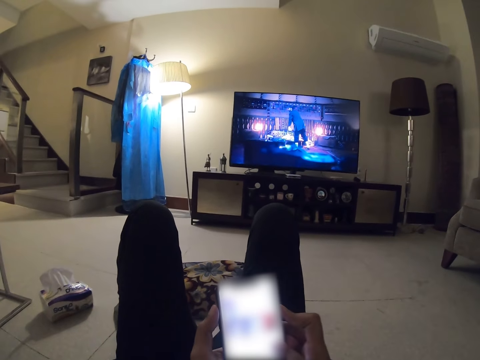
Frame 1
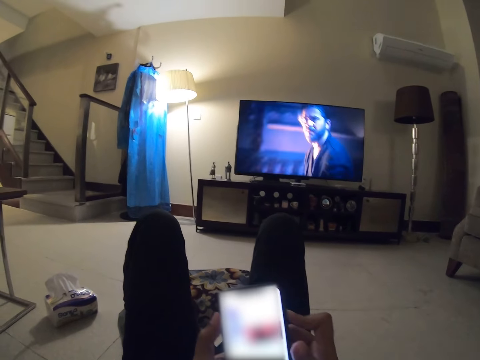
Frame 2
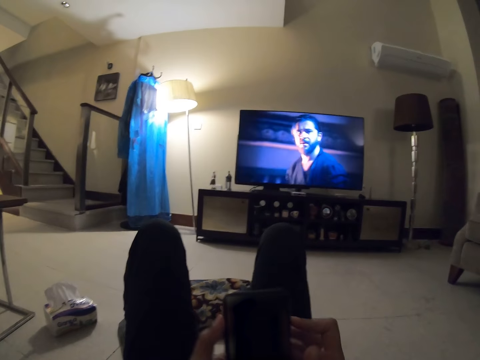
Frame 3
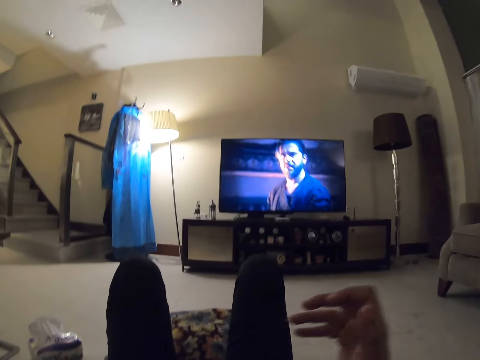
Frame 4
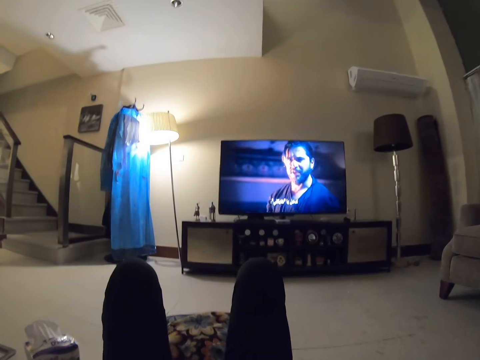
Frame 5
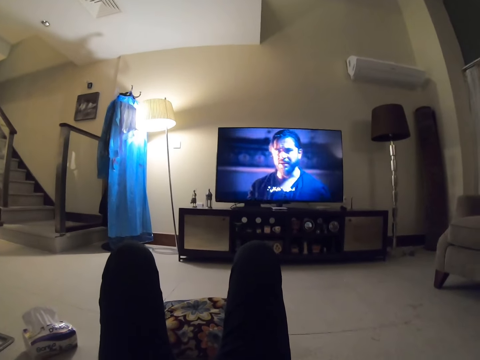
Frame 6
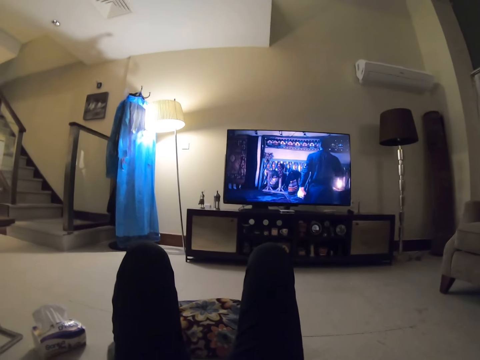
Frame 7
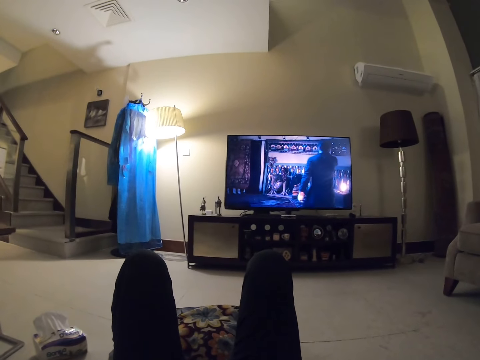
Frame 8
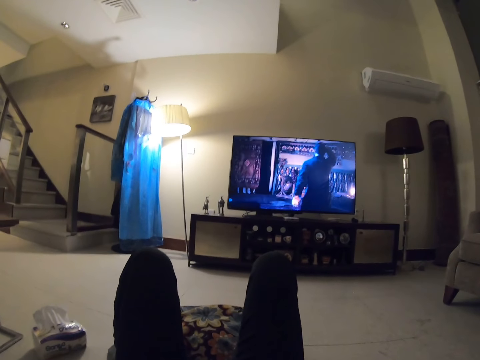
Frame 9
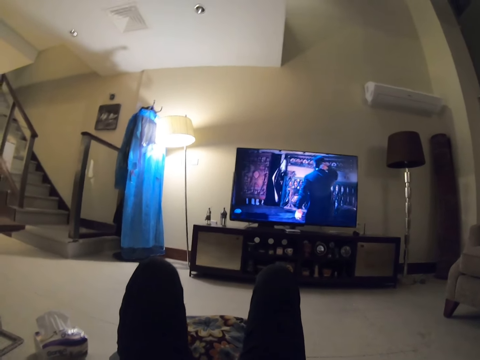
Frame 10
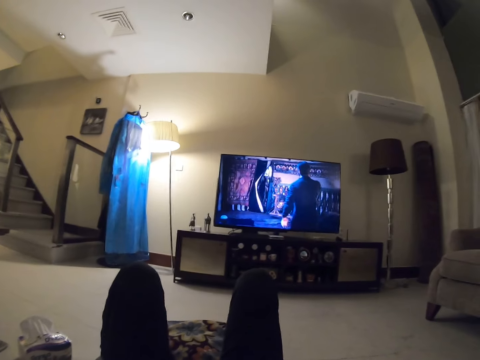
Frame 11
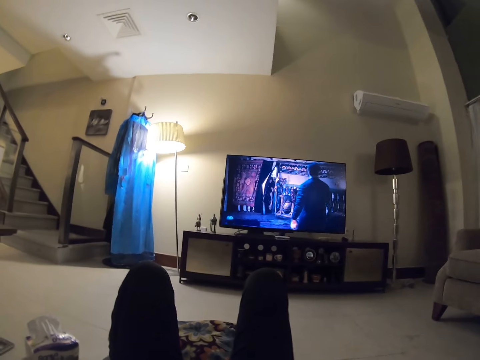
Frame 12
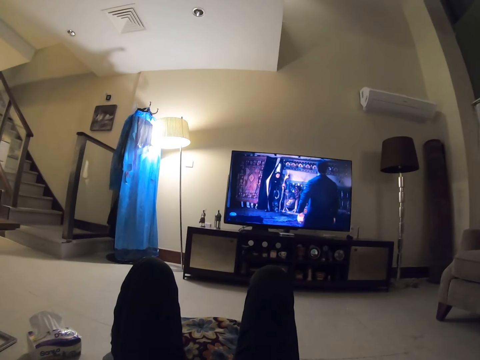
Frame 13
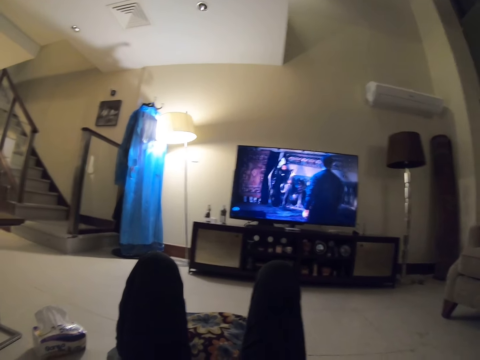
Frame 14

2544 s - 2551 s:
The camera wearer removes the right hand from a phone. They watch television.

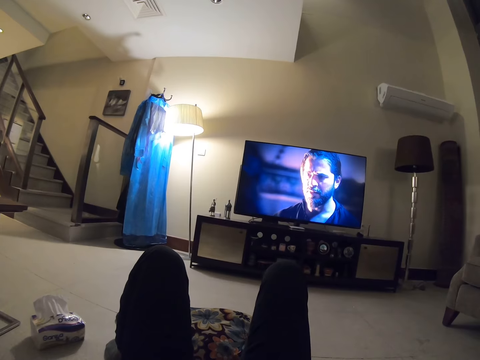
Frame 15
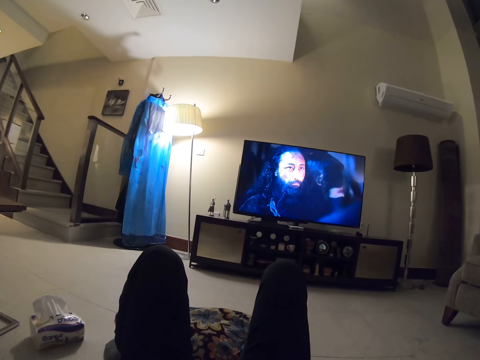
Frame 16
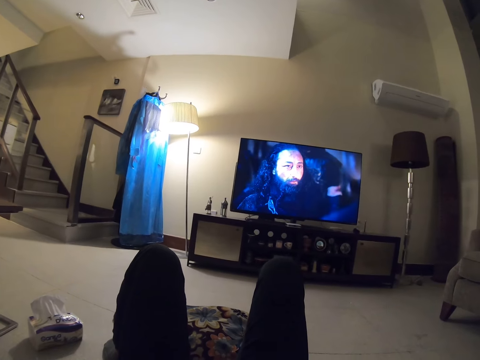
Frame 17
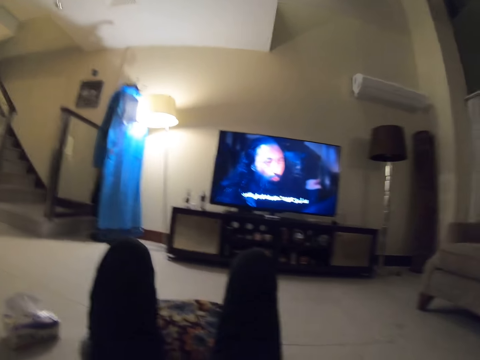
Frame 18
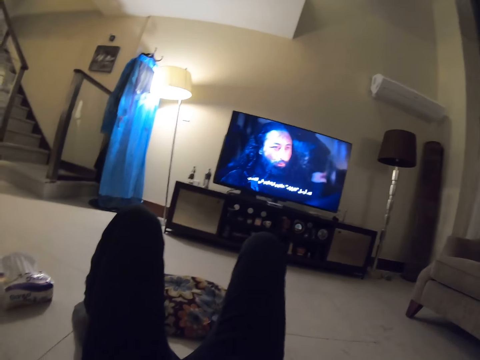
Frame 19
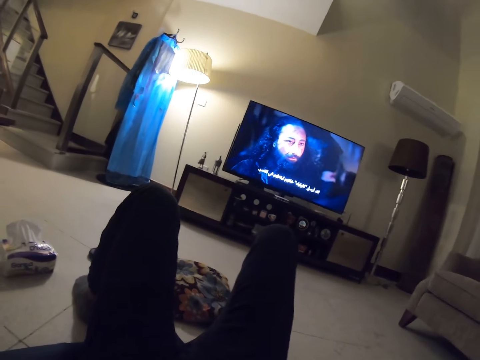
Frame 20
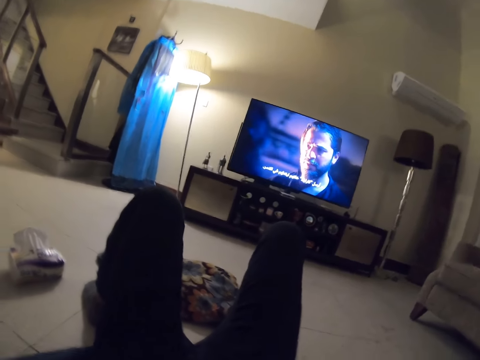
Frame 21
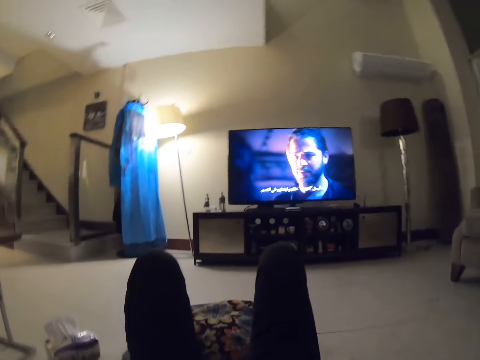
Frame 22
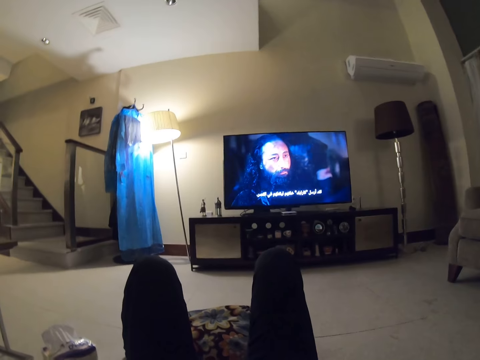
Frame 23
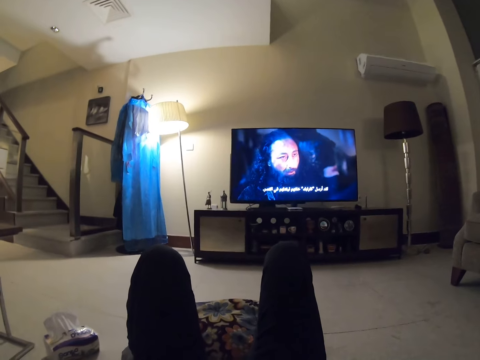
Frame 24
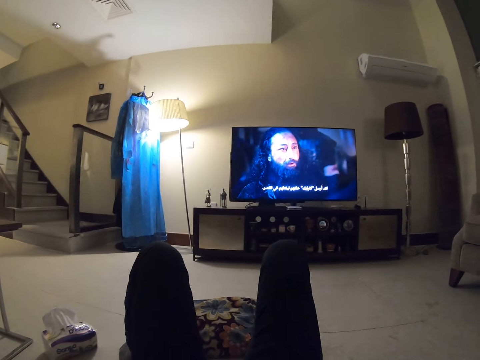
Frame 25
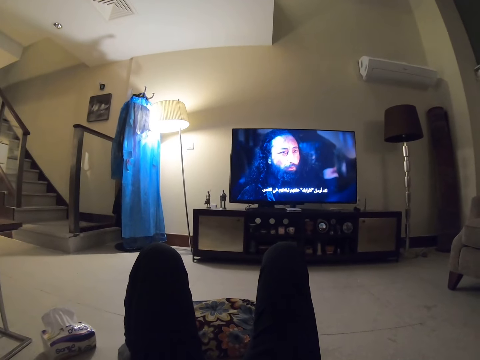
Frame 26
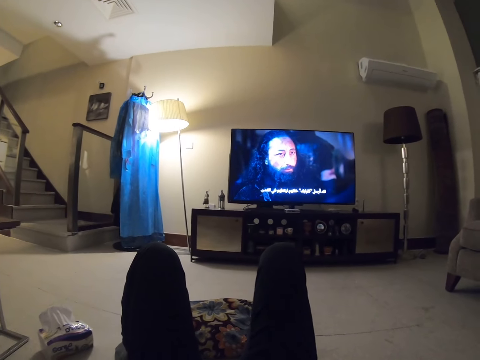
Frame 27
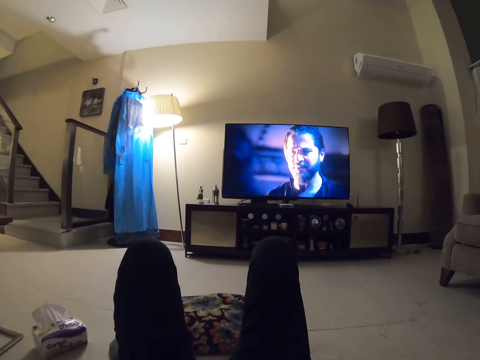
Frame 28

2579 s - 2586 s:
The camera wearer turns their head around a room.

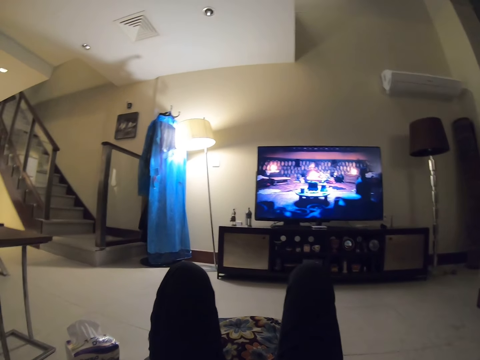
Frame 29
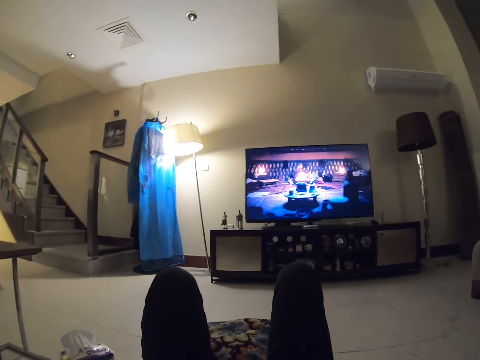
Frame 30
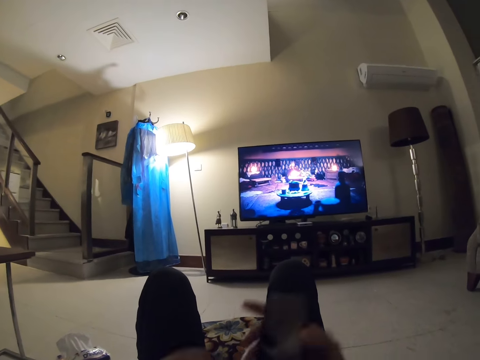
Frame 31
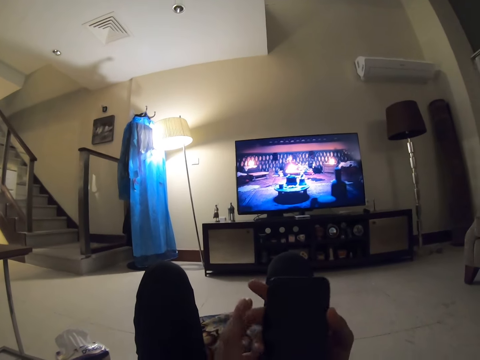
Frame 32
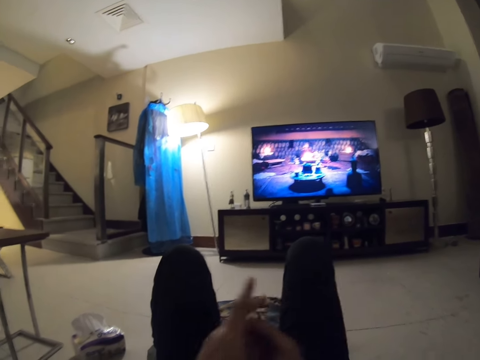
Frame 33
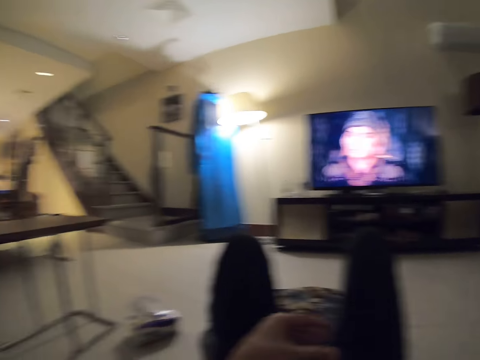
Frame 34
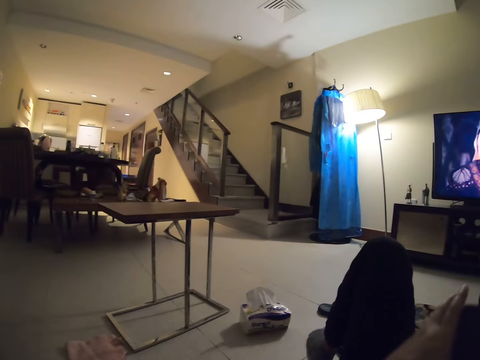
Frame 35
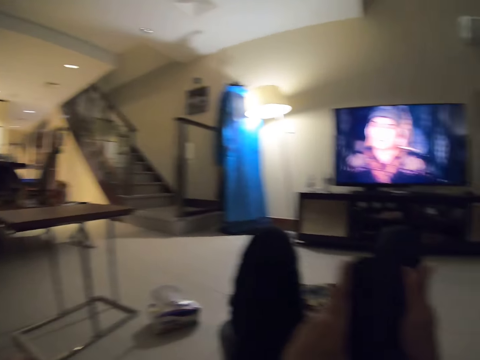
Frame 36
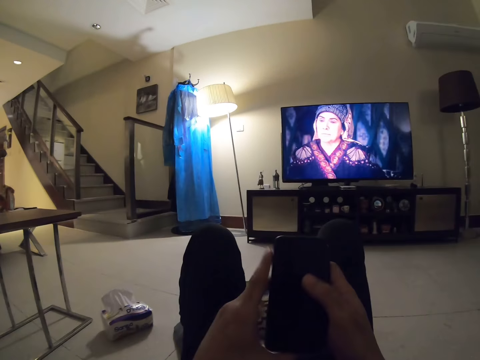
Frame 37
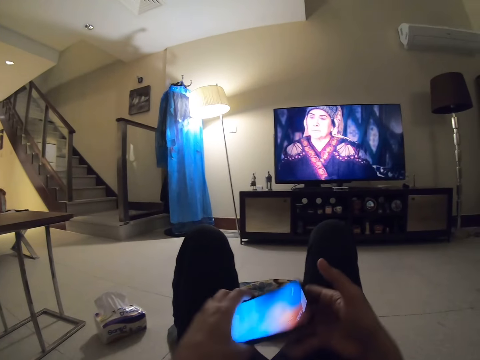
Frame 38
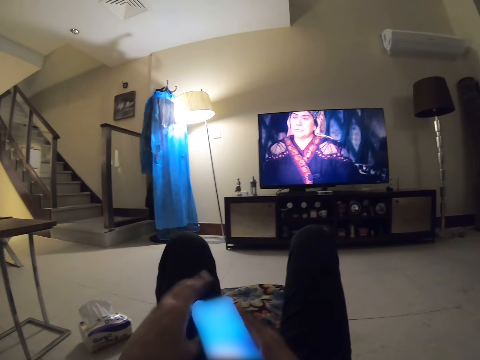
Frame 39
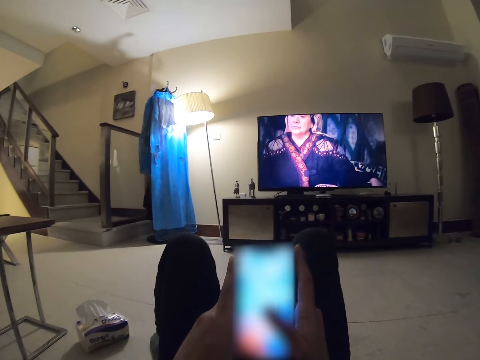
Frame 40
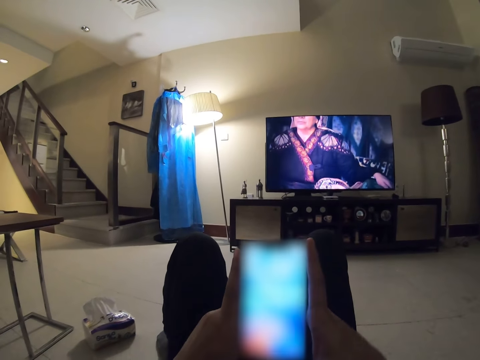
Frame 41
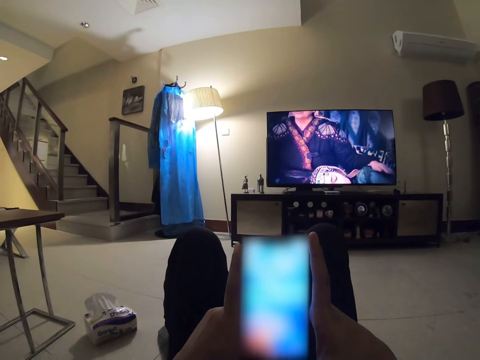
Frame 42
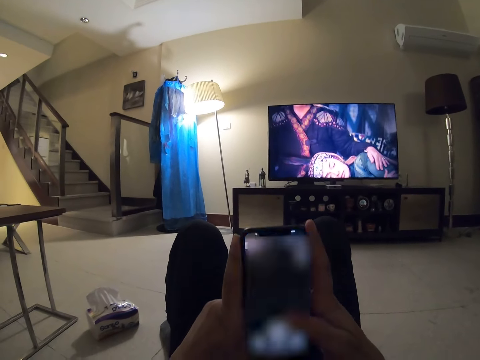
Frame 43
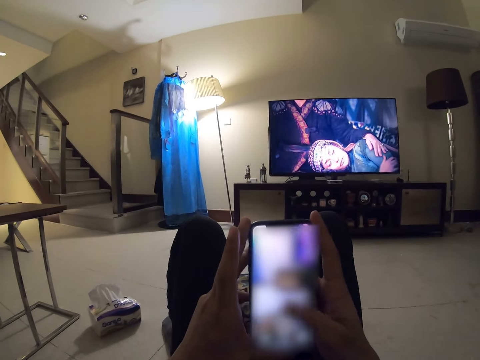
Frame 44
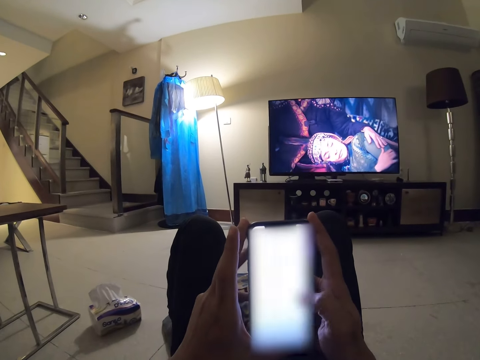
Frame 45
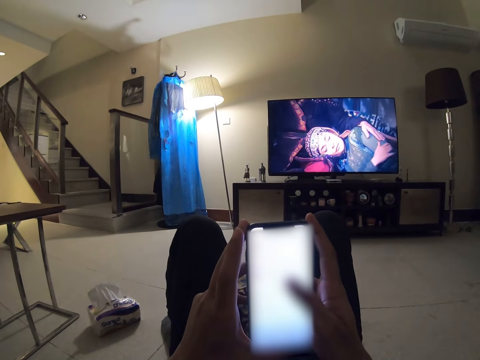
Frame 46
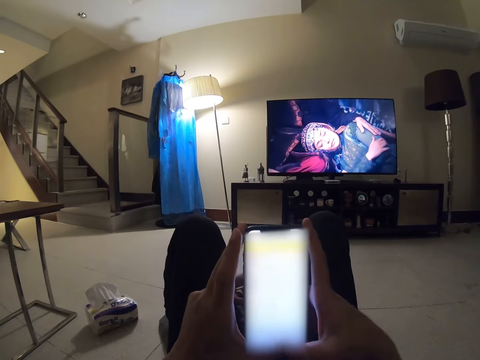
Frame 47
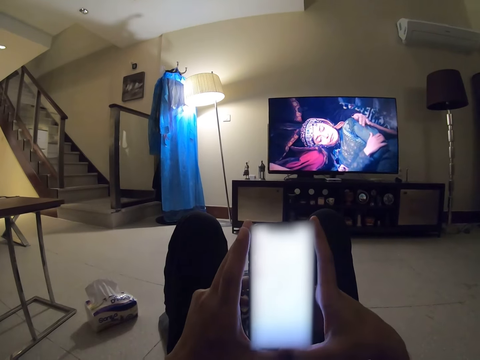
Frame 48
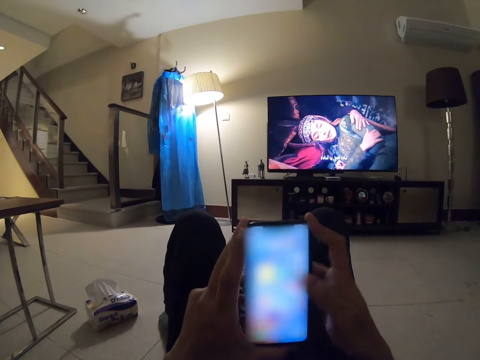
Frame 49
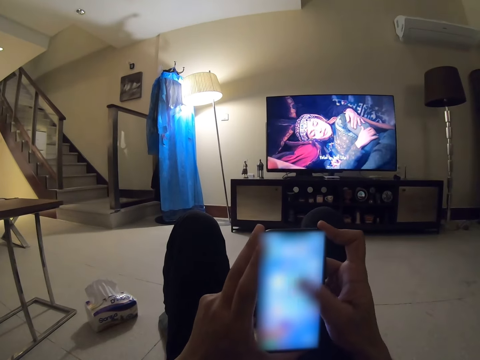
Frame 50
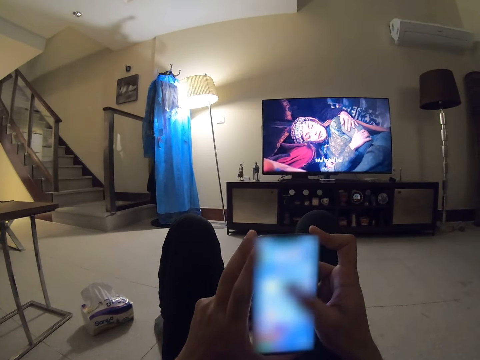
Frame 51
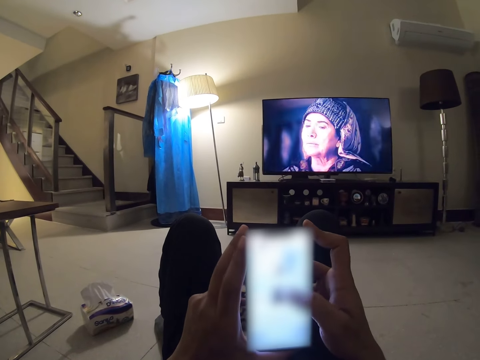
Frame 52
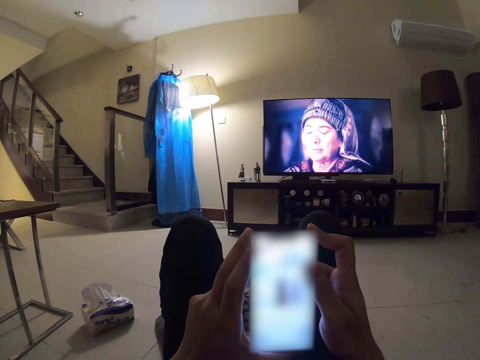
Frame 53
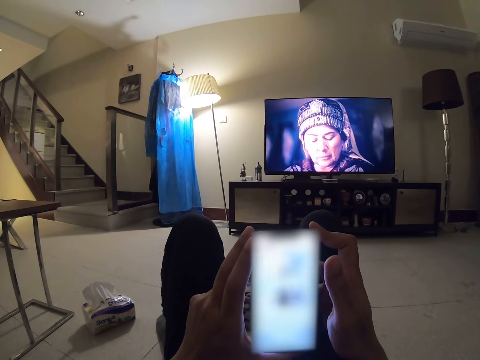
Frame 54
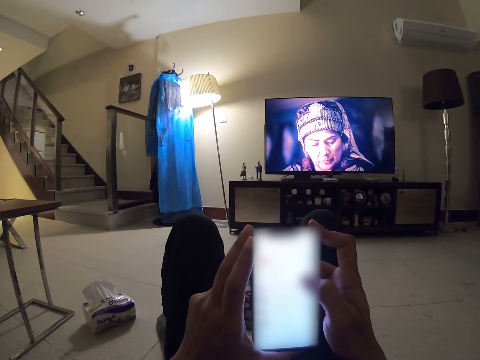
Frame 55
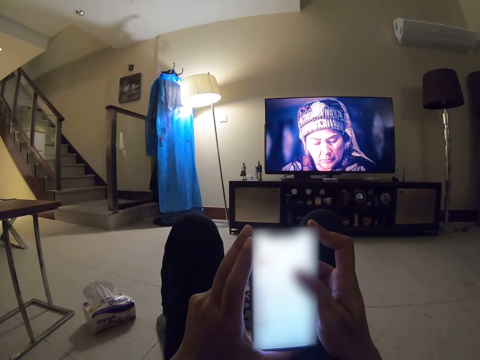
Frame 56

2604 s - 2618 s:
The camera wearer touches a phone in his hands. He uses his phone. He turns his head around a room. He turns the phone. He scrolls through the phone with his right hand.
